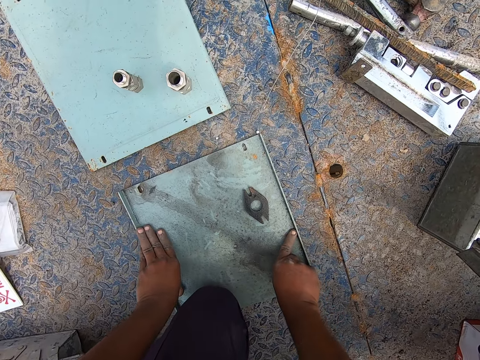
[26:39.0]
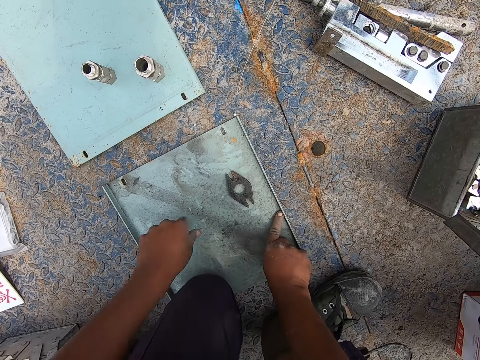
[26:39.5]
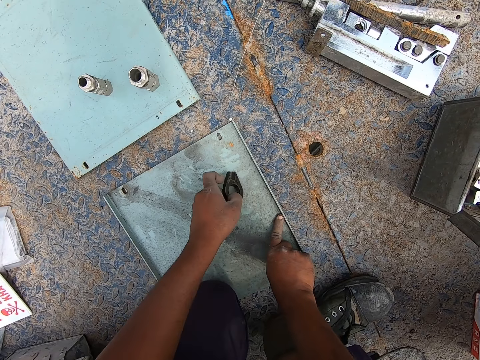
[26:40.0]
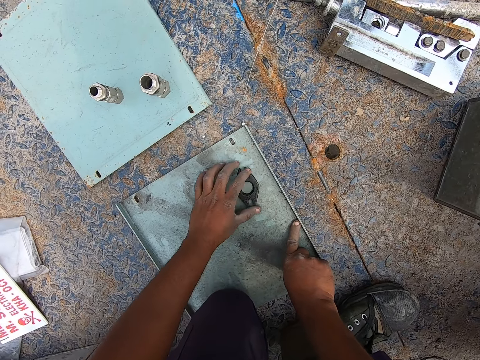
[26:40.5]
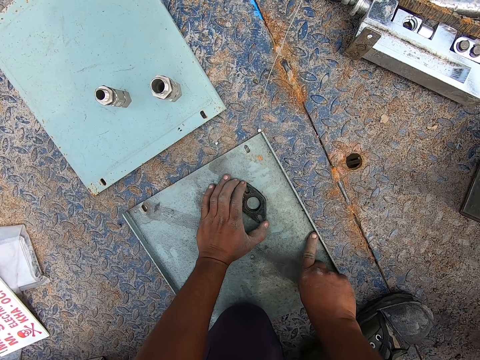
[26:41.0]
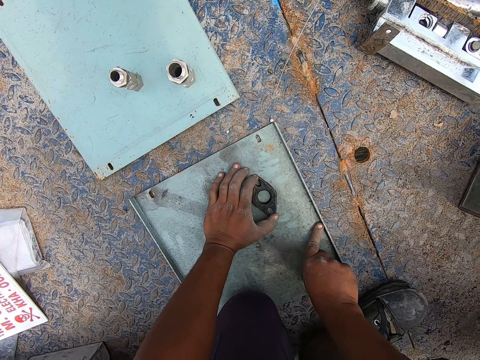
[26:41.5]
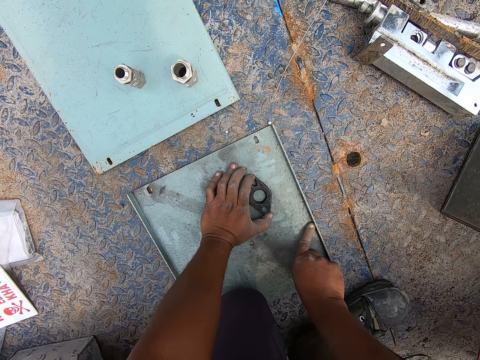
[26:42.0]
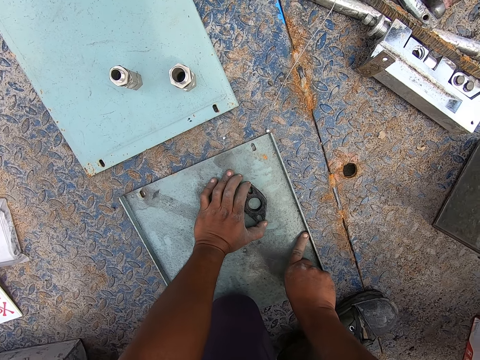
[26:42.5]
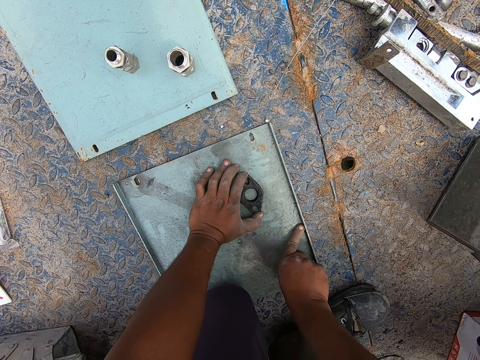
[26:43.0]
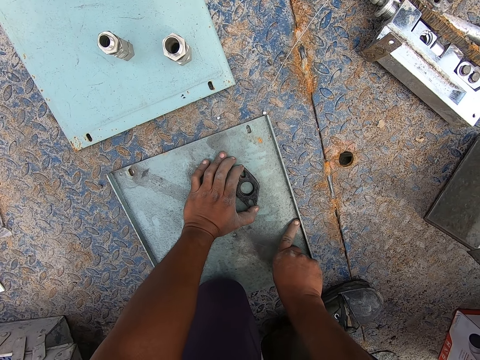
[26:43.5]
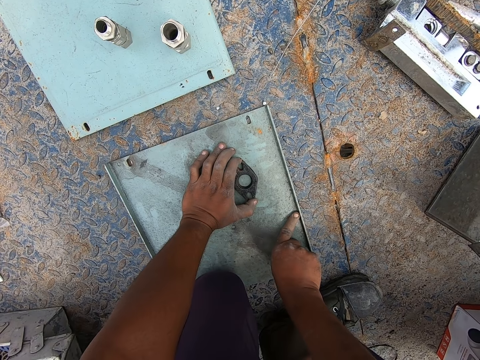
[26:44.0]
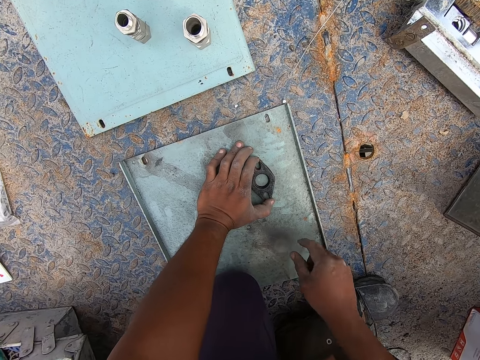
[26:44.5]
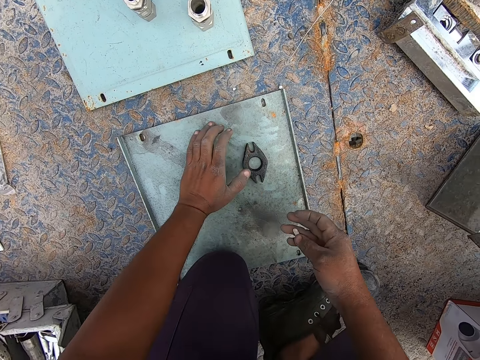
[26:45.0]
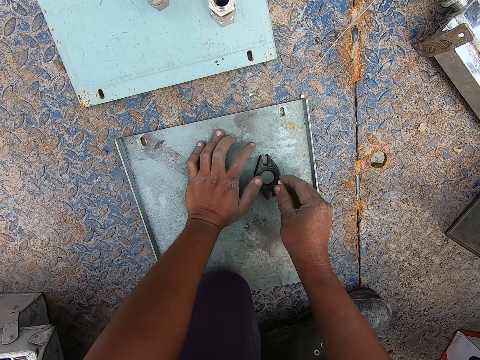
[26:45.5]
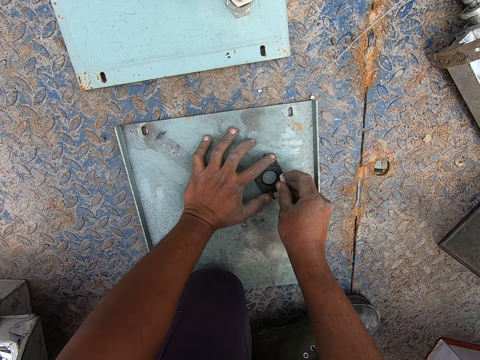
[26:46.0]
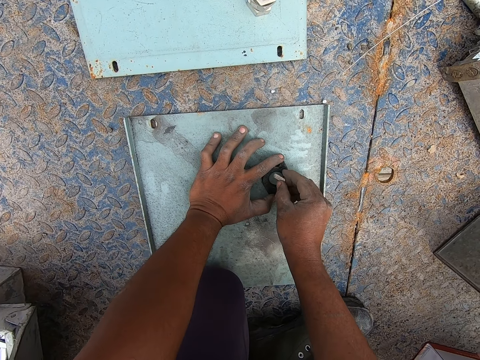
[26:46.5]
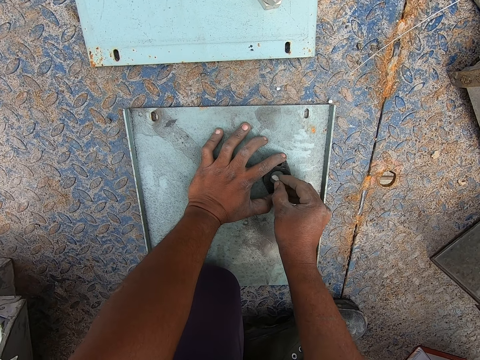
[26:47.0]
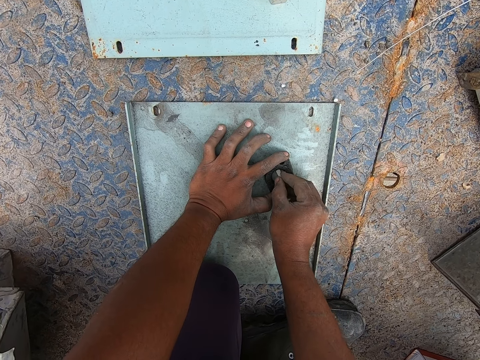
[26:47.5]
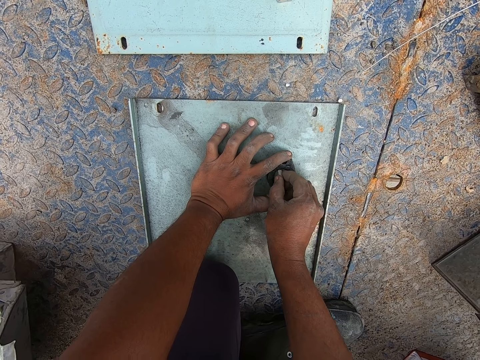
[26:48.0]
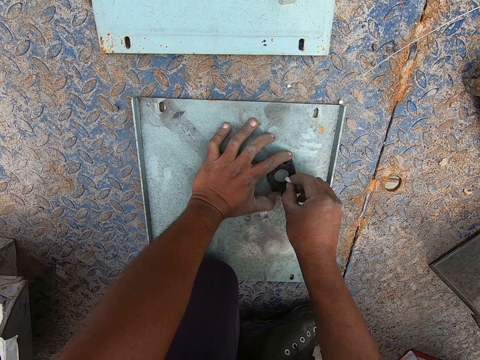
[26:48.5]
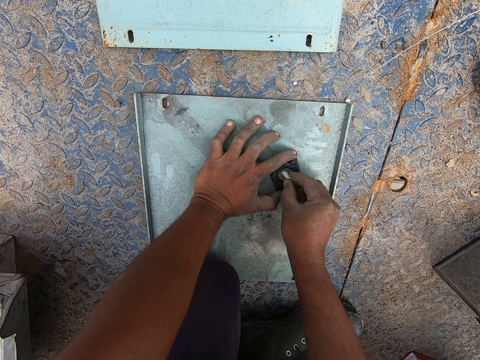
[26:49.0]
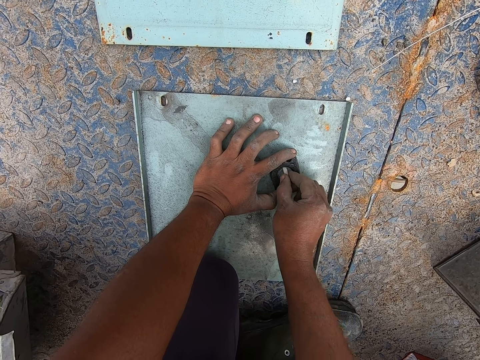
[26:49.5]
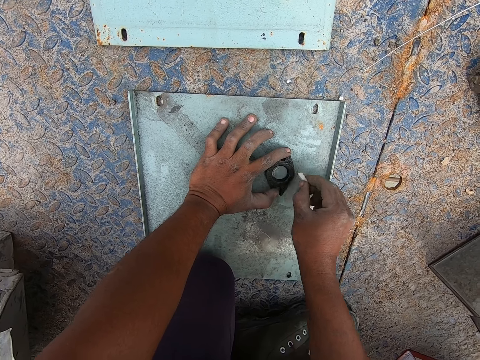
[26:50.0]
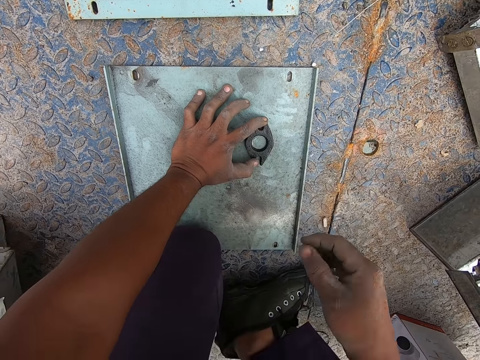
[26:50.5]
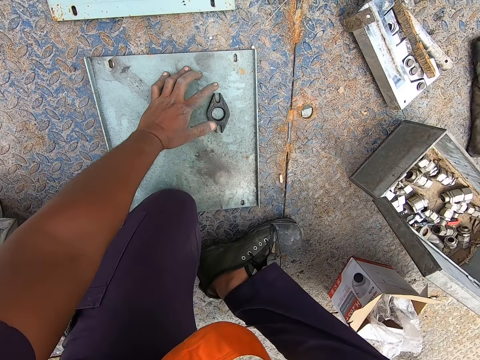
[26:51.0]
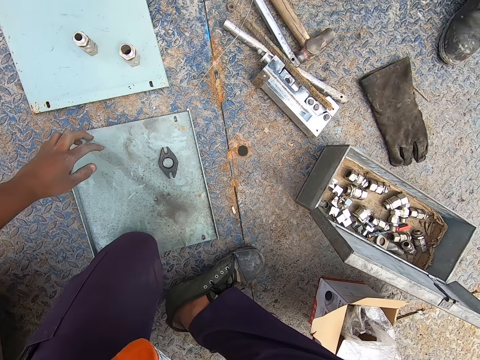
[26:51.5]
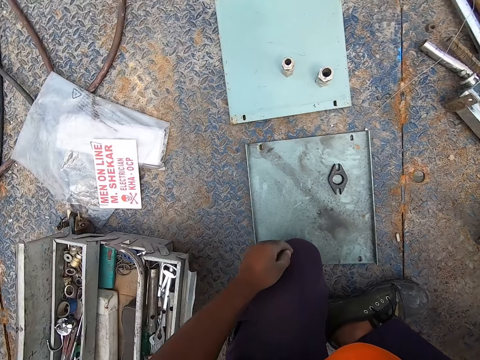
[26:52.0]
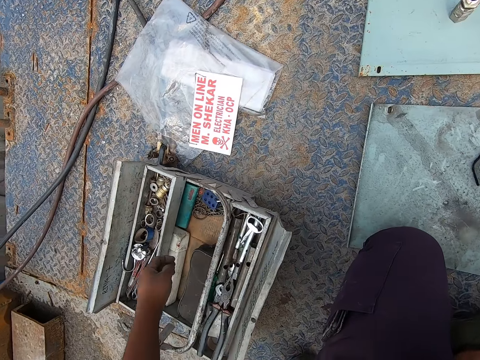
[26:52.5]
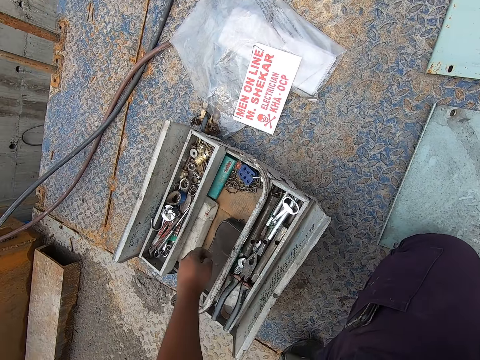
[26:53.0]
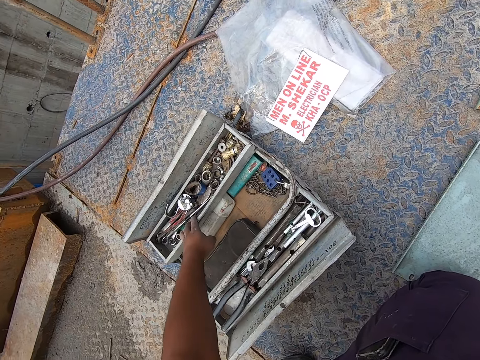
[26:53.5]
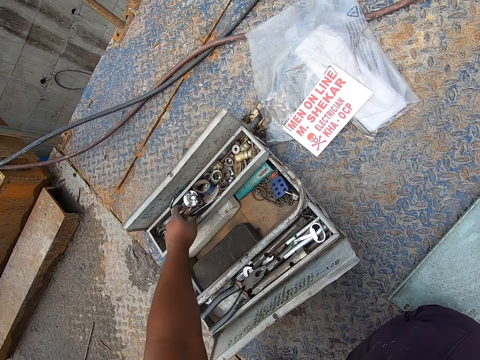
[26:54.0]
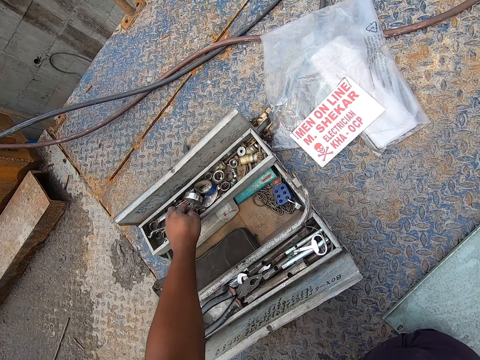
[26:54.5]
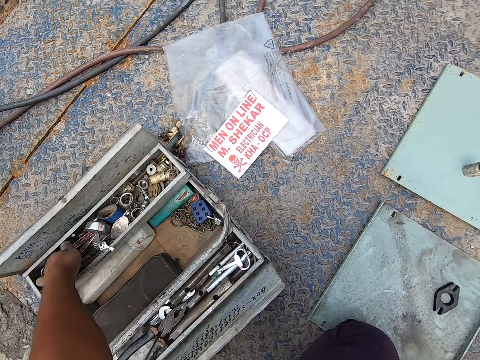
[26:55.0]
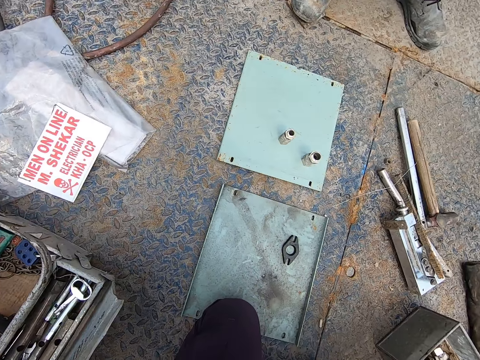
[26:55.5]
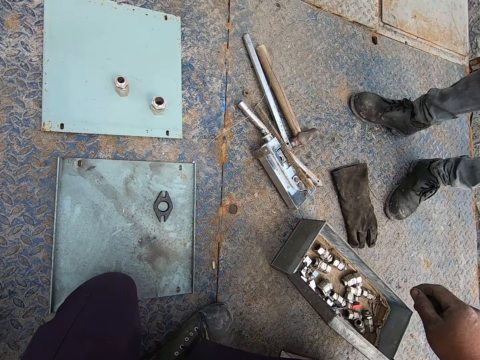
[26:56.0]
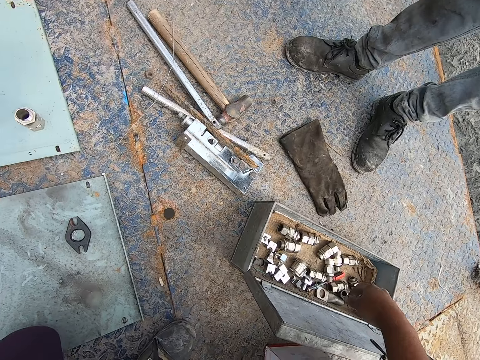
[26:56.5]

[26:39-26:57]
The camera wearer kneels down on the metal. They pick up something. They draw around the metal. They drop the chalk on the ground. They search in the tool box.

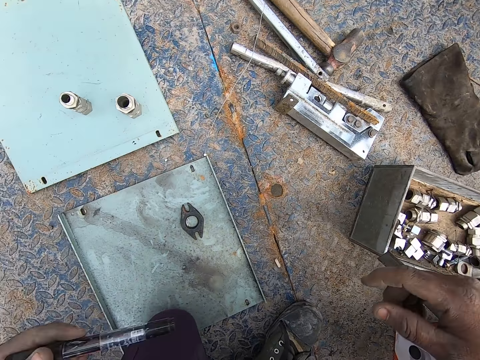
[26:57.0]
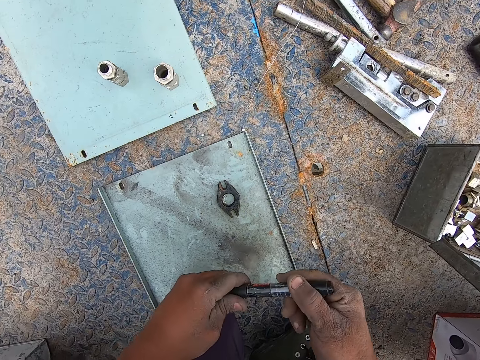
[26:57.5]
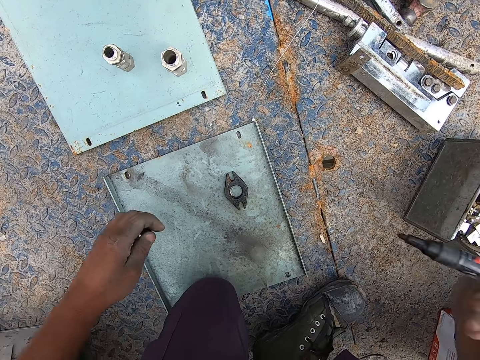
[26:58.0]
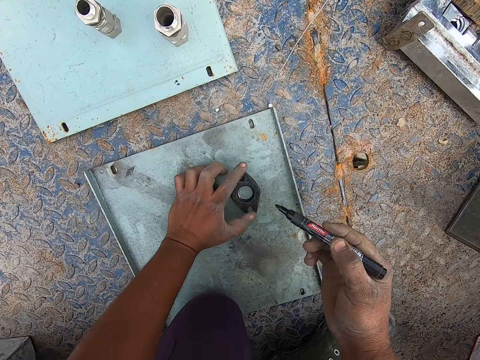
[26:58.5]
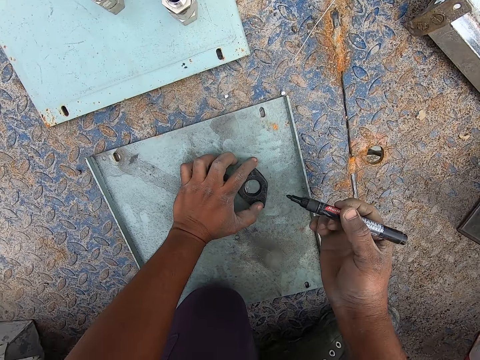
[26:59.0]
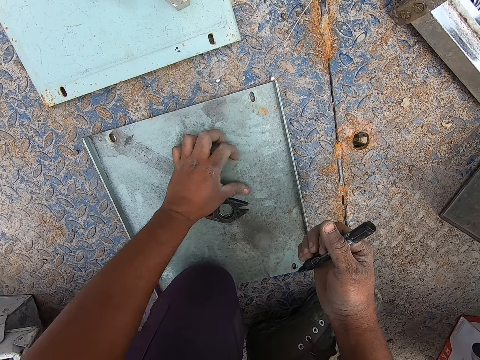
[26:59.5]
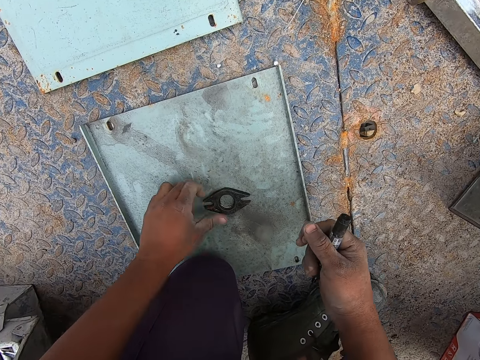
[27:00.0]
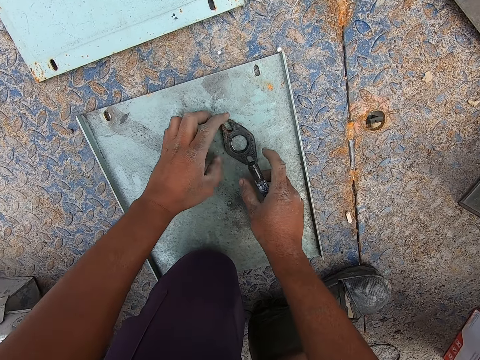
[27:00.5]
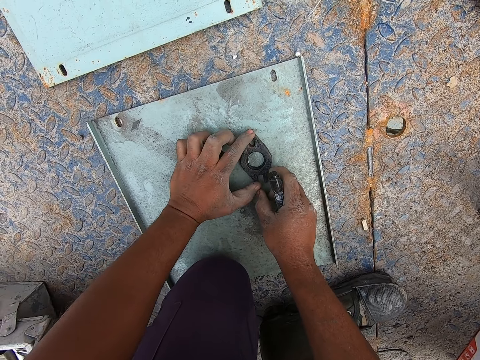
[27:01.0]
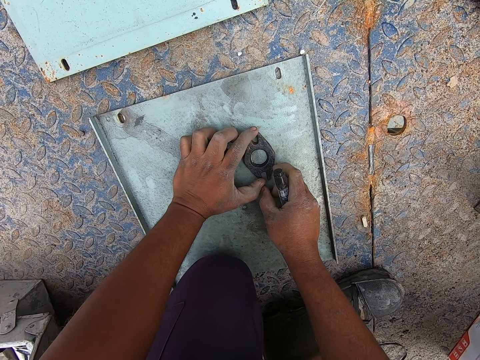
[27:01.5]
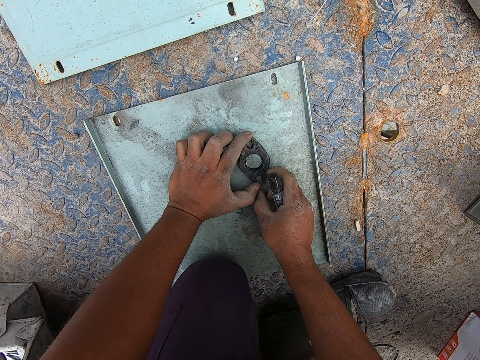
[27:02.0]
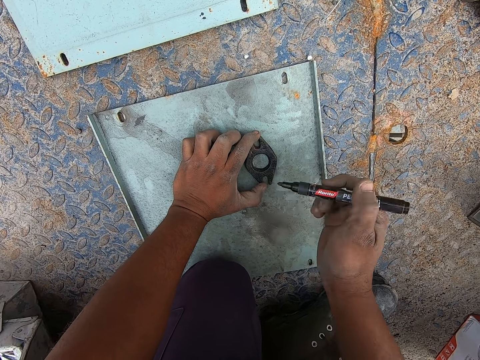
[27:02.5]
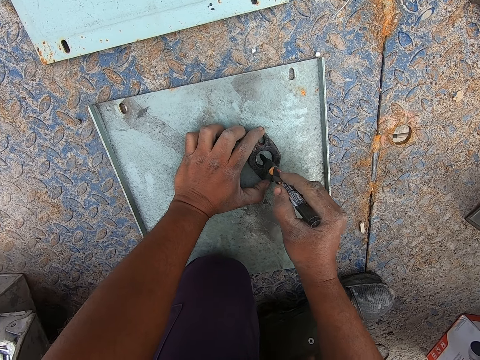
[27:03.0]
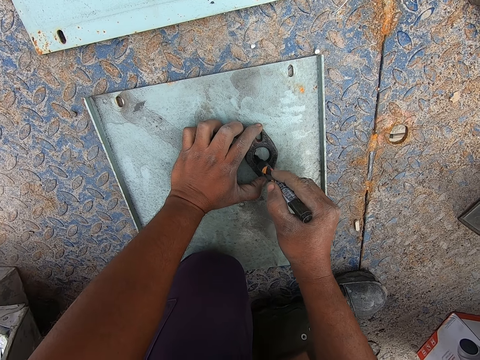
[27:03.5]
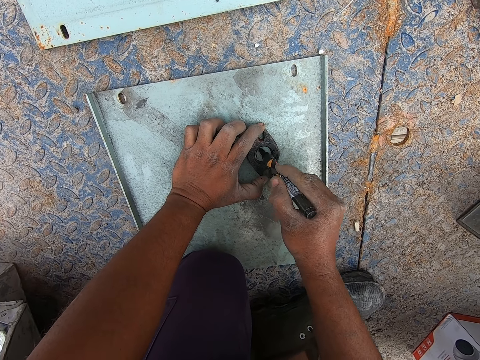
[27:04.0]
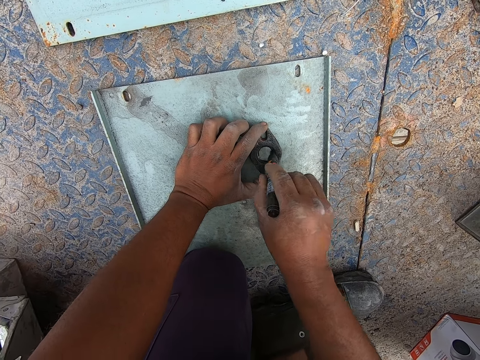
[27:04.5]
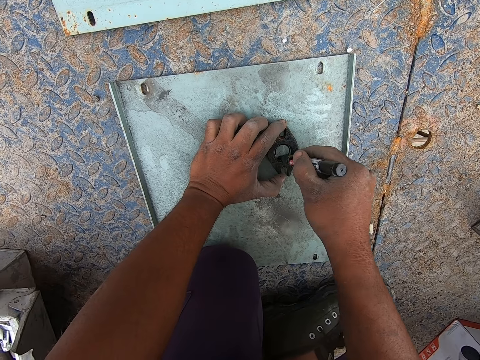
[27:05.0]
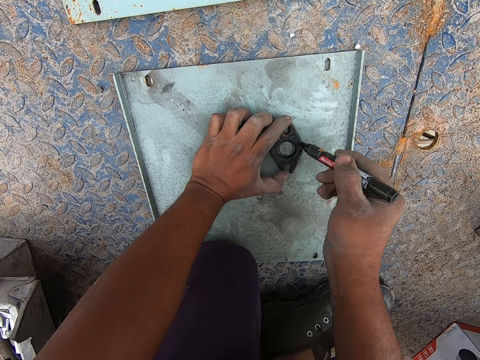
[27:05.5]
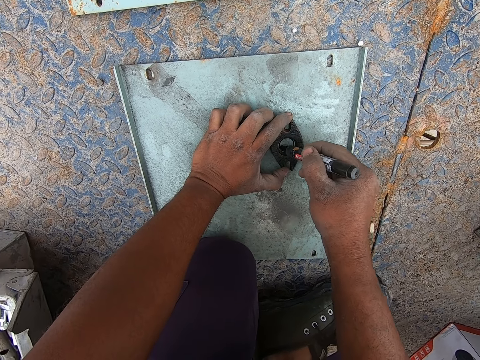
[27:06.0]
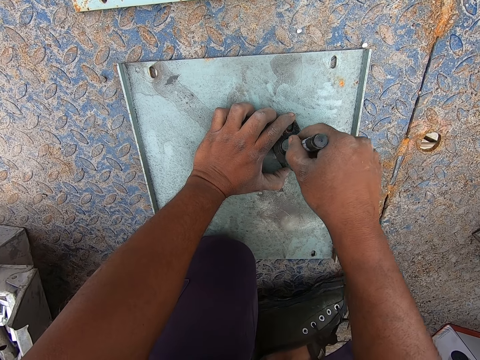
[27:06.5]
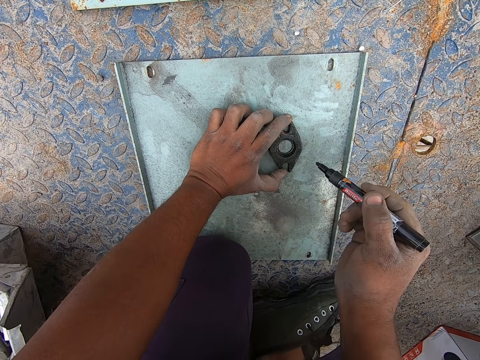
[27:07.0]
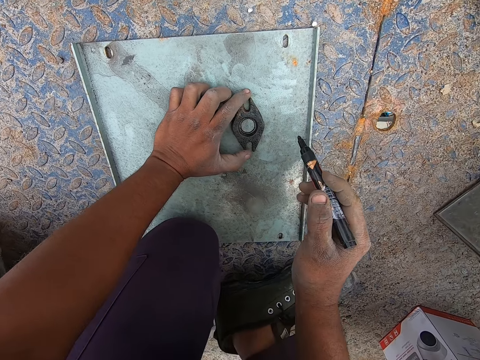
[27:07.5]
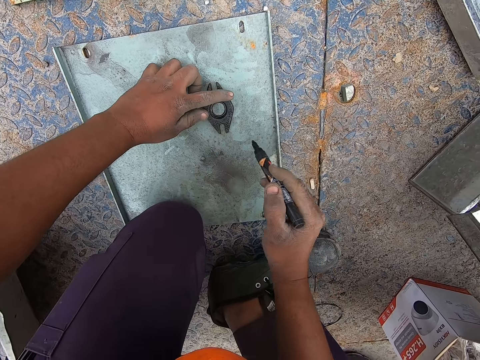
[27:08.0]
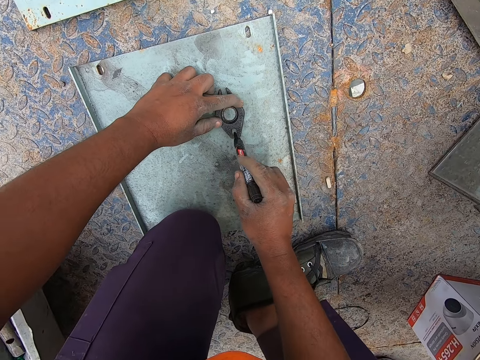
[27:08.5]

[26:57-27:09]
The camera wearer opens the marker pen lid. He rubs the metal with his hand. He moves something. He draws around the metal with a pen.
